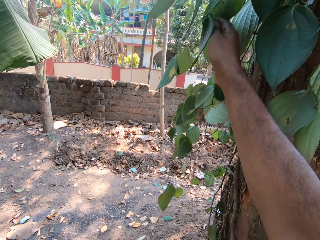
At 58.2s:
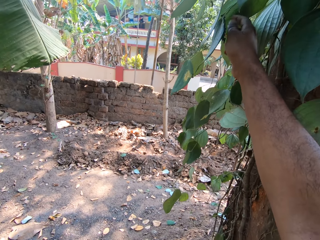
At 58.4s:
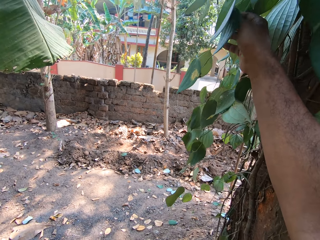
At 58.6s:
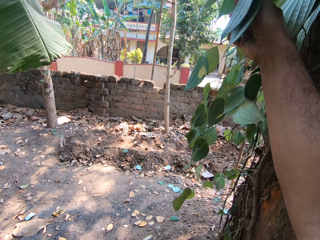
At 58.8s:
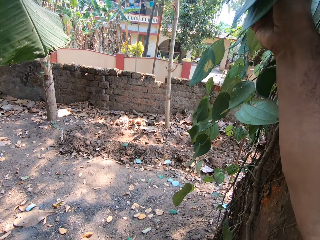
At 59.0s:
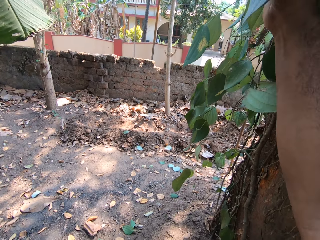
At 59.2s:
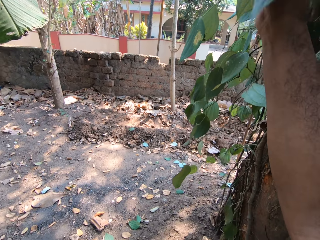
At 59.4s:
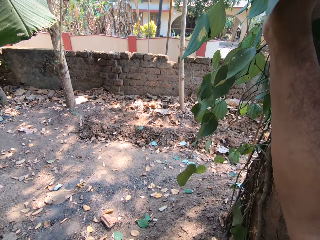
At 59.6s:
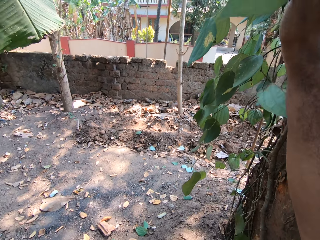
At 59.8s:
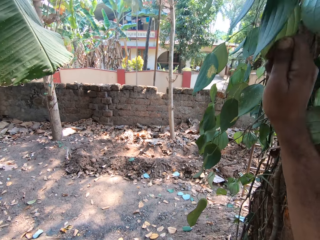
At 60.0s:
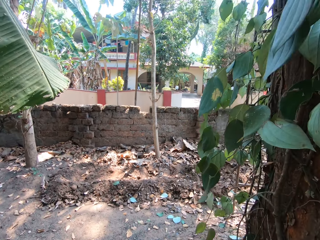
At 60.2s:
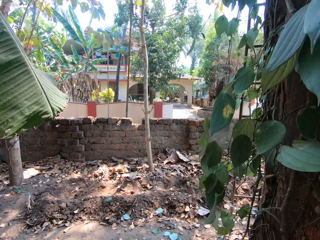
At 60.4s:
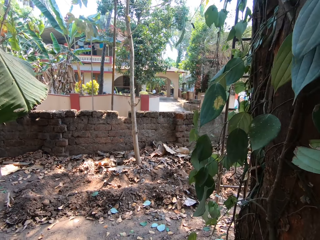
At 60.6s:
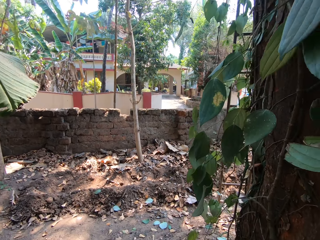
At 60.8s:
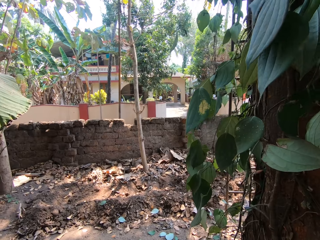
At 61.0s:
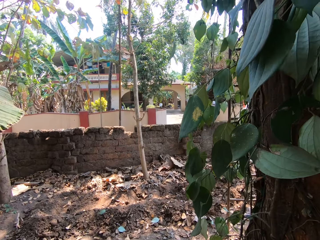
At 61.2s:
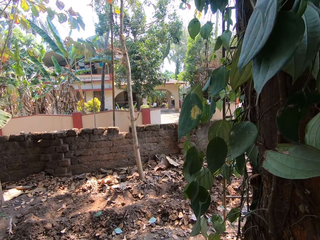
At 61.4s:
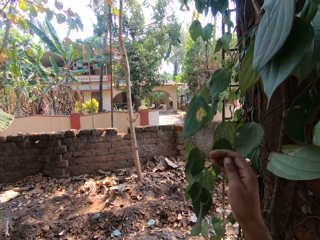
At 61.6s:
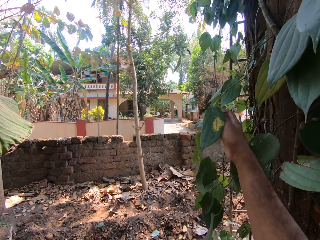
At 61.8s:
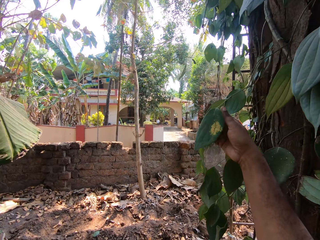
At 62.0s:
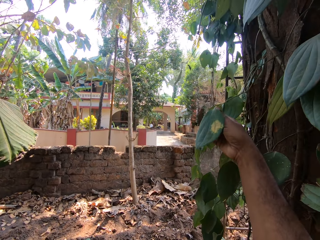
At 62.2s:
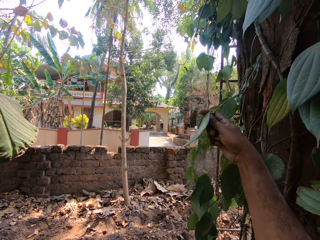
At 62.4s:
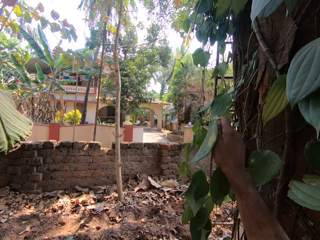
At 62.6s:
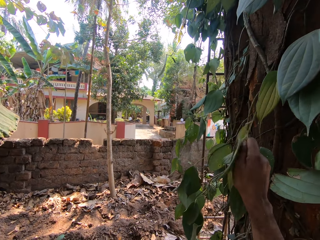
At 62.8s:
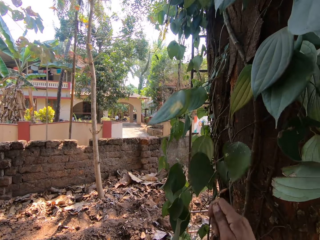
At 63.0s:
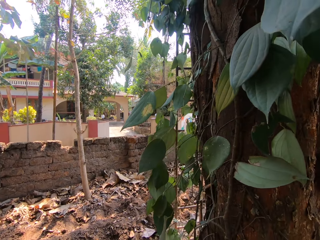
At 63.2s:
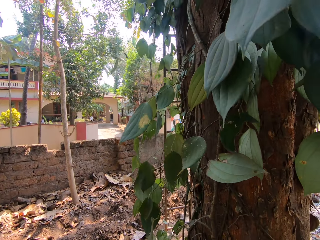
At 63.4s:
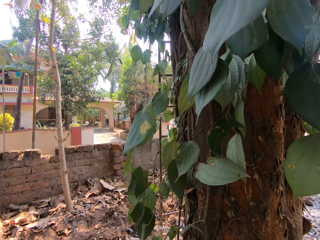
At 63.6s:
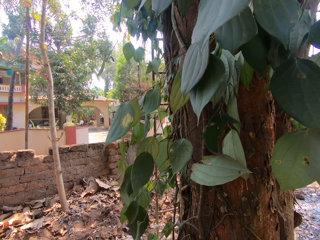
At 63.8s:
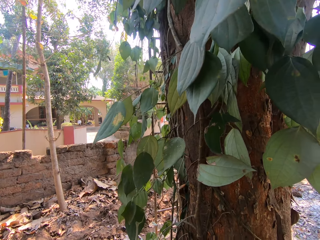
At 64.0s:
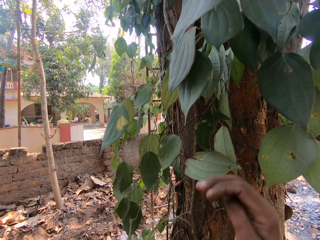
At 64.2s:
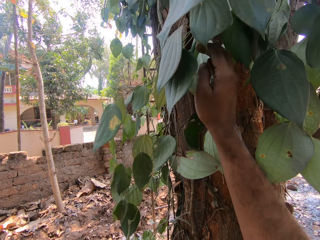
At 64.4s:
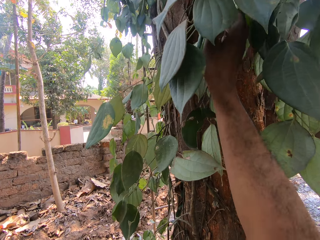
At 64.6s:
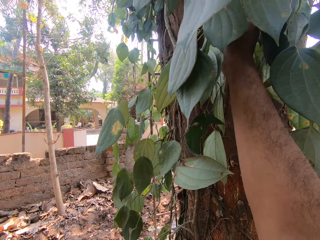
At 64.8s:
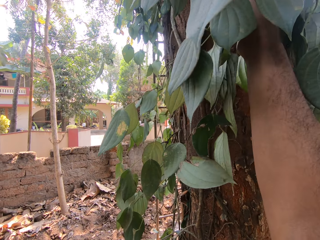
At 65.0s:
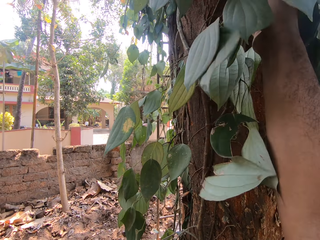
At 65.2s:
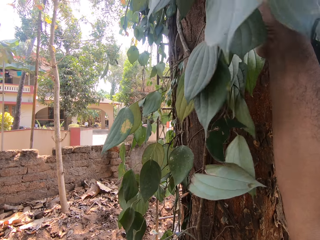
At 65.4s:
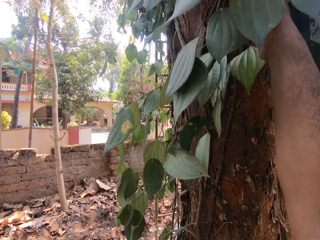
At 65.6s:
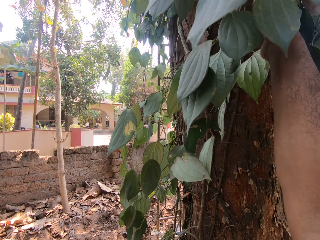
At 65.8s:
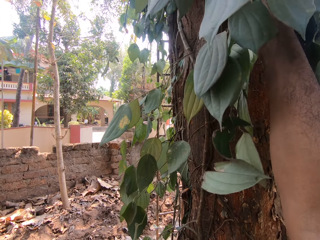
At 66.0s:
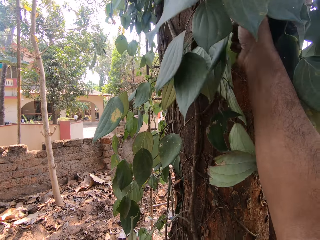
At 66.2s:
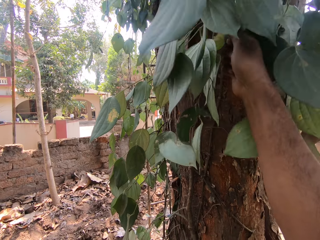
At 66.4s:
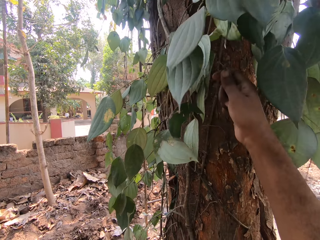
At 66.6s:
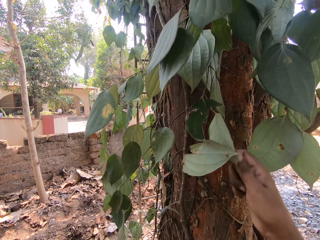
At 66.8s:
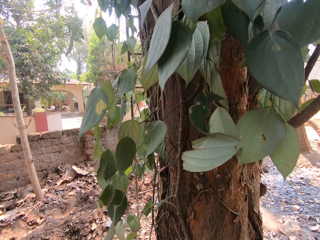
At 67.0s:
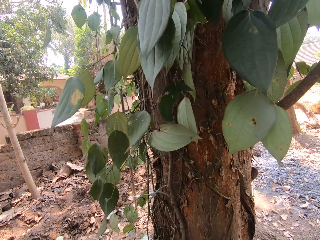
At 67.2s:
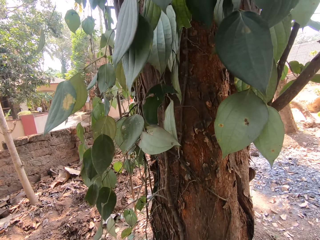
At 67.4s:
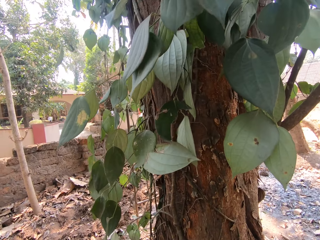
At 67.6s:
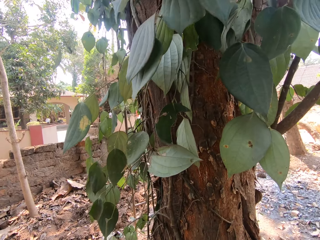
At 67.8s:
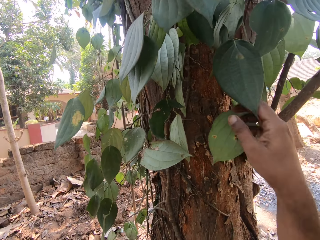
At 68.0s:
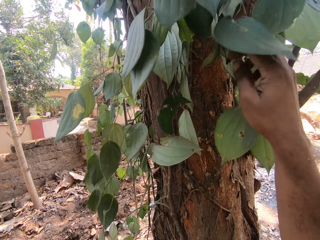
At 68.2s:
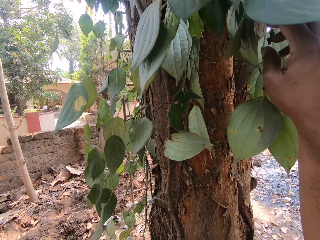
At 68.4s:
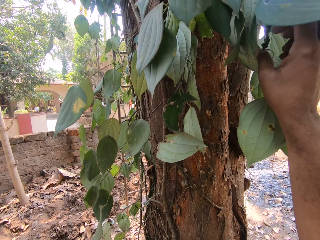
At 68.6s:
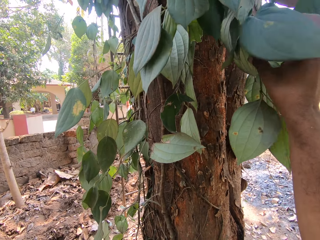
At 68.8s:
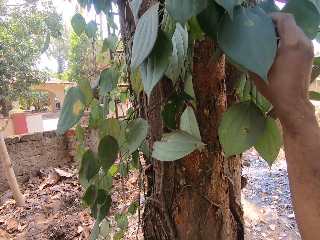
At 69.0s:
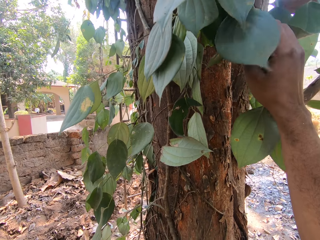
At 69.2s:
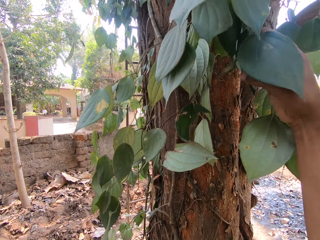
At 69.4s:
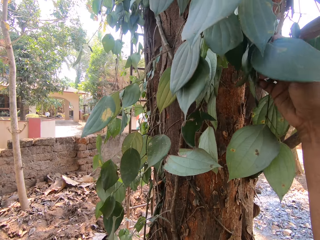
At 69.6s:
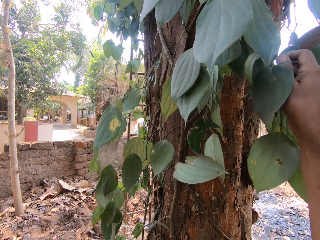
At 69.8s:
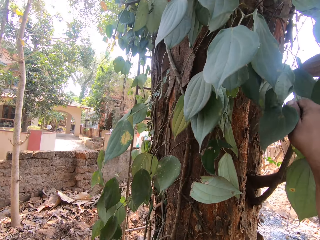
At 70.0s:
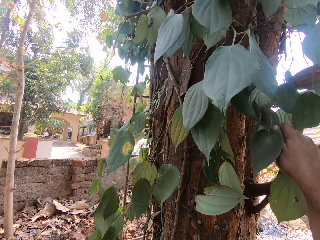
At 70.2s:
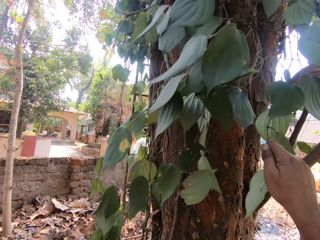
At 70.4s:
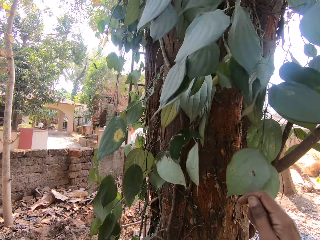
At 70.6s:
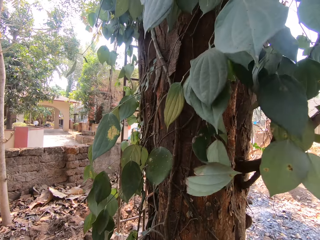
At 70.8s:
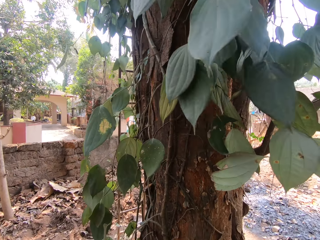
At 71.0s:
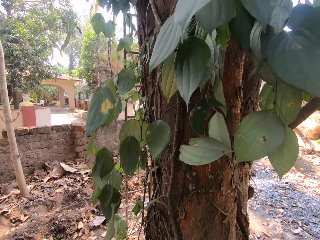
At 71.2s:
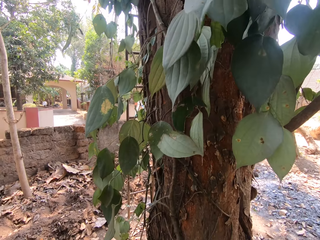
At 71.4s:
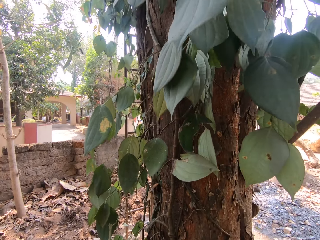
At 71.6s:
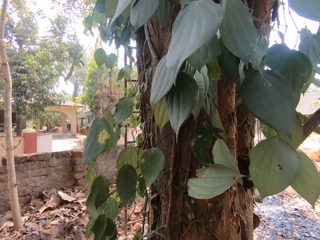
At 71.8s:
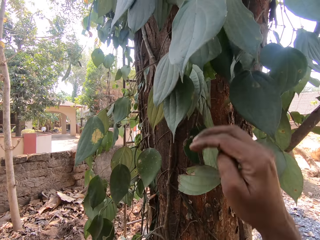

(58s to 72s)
The camera wearer plucks a leaf on the tree with his right hand. He places some fruits down. He plucks a leaf or some fruits on the tree with his right hand. He places the fruits down. He plucks a leaf or some fruits on the tree with his right hand. He places the fruits down. He plucks a leaf on the tree with his right hand.

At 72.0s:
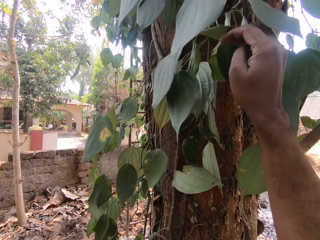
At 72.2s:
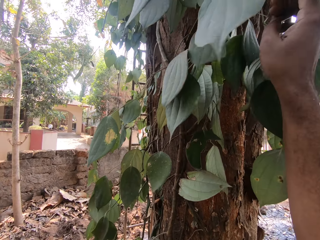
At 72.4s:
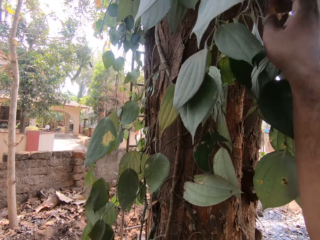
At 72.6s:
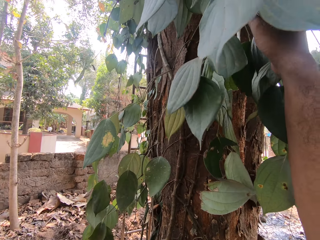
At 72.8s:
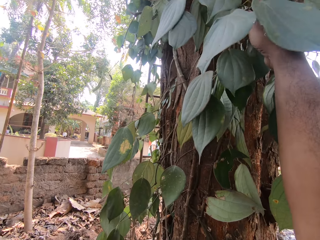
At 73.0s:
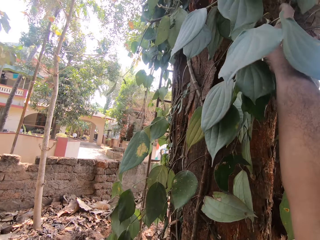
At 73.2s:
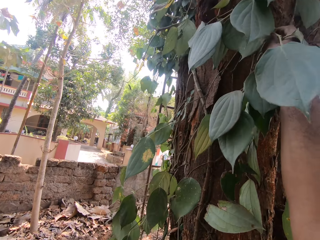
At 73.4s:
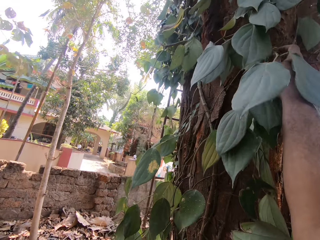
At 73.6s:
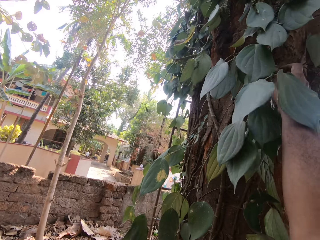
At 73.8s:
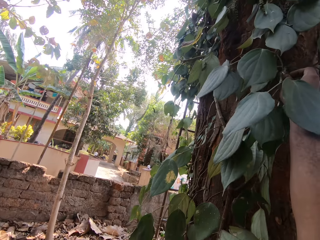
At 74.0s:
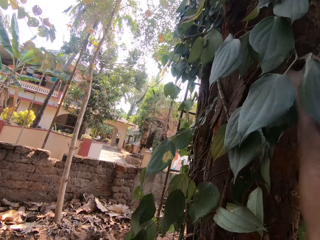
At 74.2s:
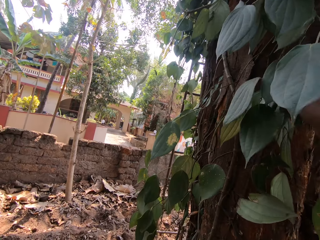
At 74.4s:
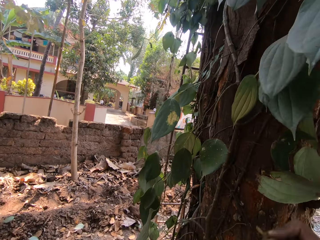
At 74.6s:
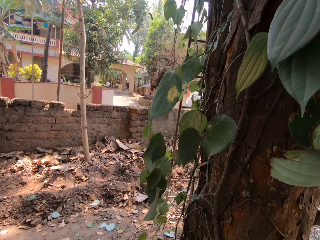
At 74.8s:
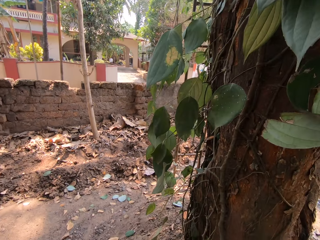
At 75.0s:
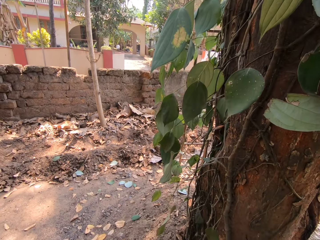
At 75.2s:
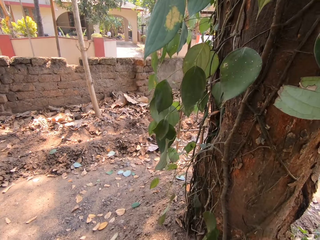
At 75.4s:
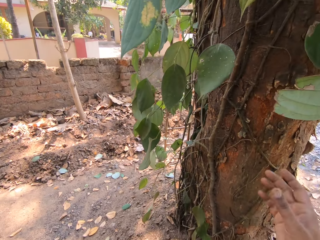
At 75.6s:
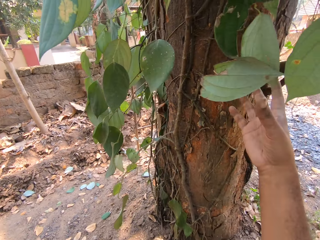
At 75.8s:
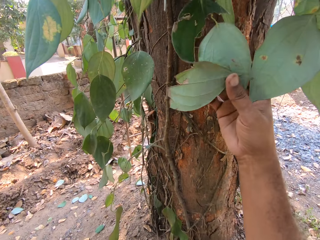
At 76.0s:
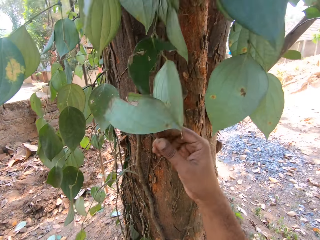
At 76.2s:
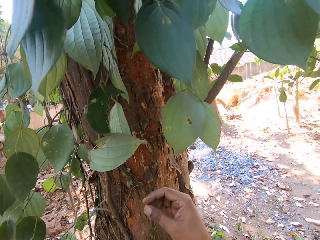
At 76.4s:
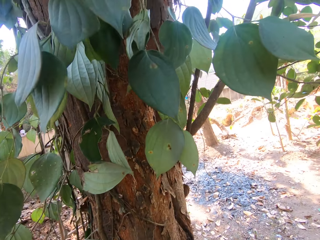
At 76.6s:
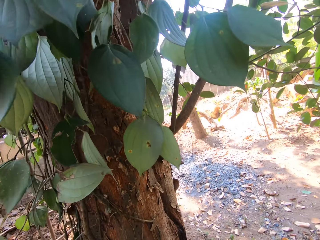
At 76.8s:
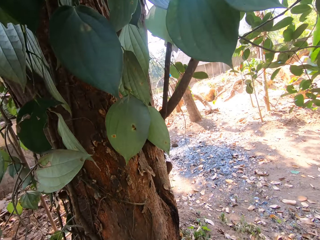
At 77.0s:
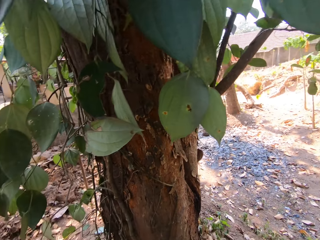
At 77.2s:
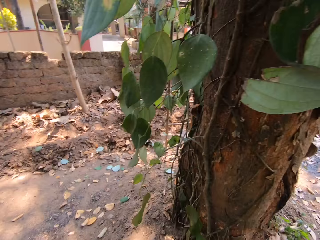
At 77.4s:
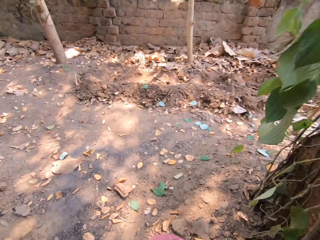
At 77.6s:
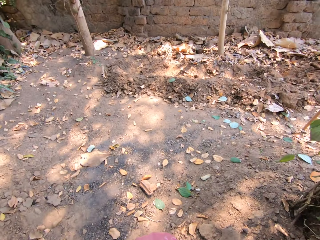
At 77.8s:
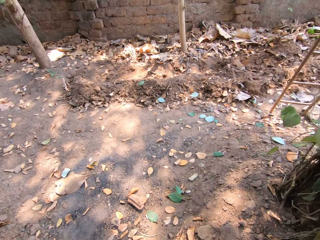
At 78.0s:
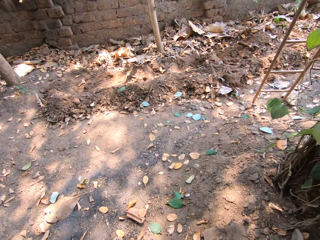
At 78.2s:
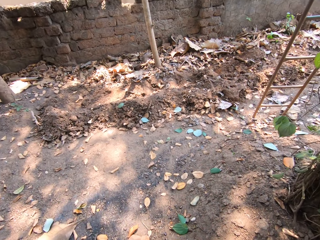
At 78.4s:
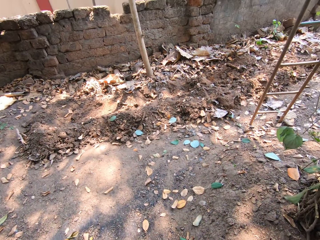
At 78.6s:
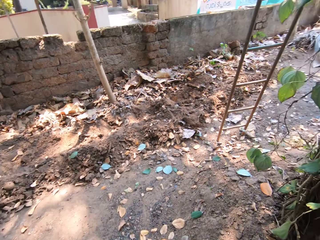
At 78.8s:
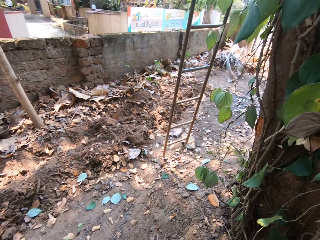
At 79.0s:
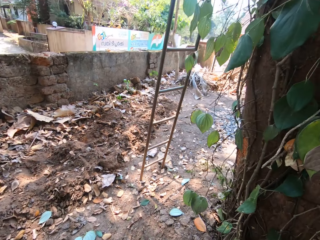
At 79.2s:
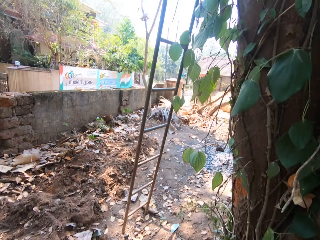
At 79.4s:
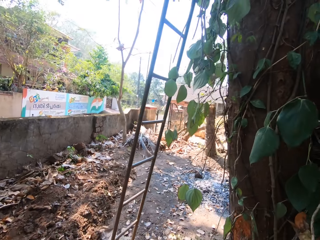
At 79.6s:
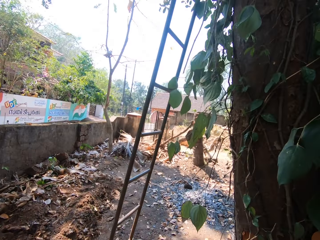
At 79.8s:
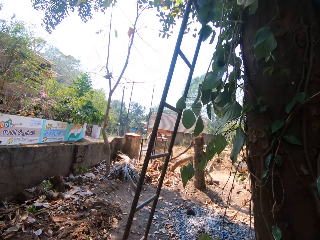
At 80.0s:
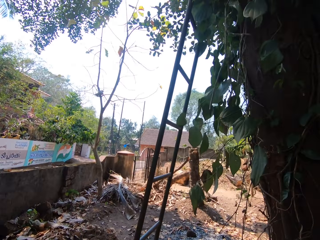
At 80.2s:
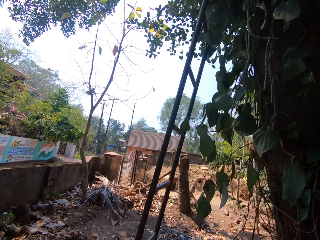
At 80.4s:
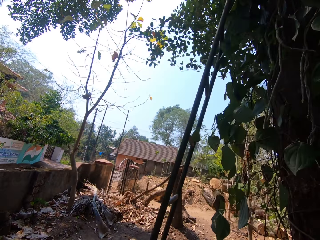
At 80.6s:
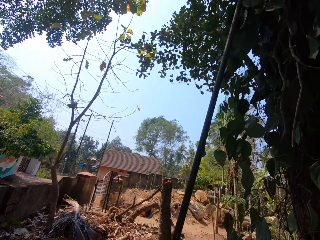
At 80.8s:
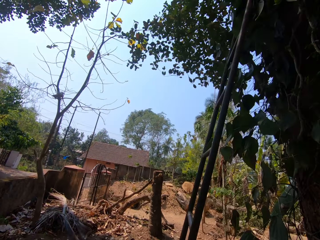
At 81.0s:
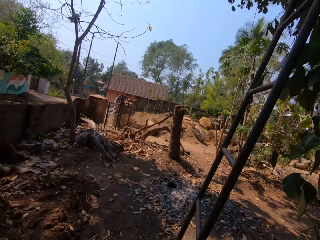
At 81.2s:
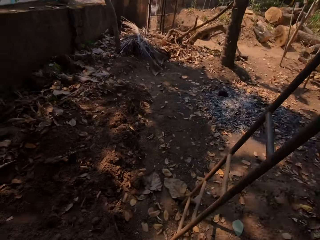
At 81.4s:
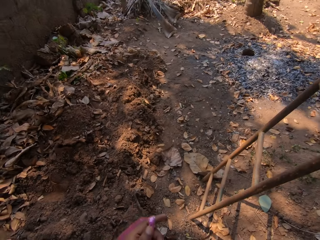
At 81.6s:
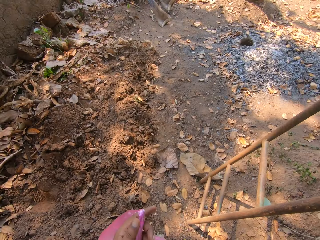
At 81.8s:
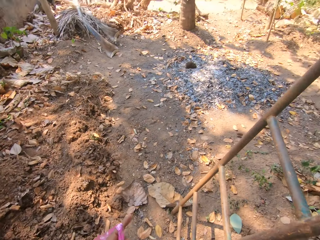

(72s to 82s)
The camera wearer plucks a leaf or some fruits on the tree with his right hand. He looks around and walks.
